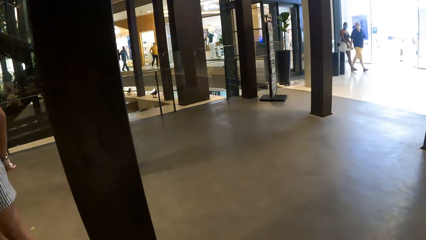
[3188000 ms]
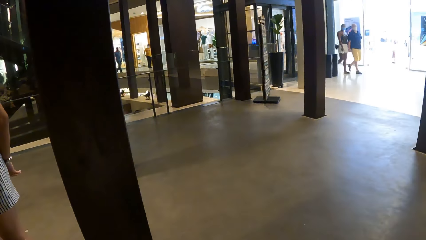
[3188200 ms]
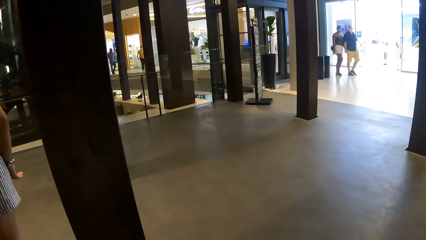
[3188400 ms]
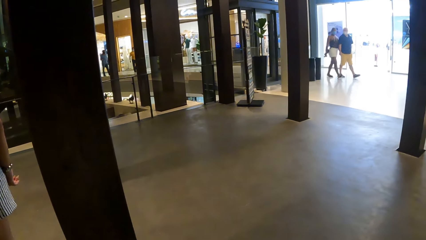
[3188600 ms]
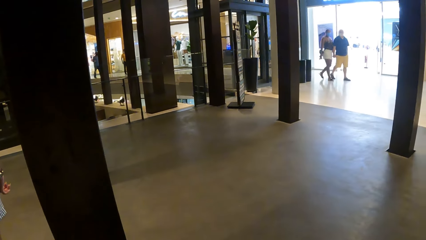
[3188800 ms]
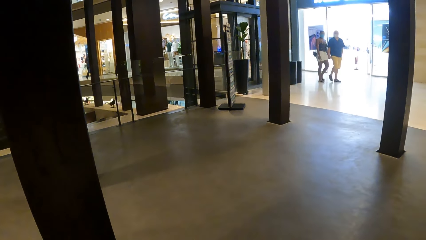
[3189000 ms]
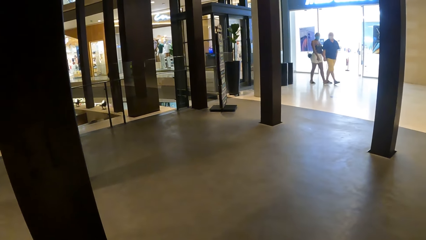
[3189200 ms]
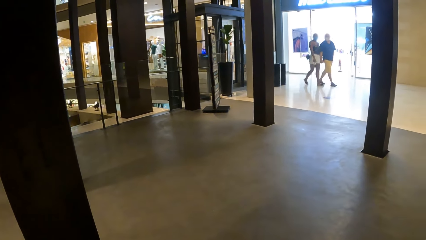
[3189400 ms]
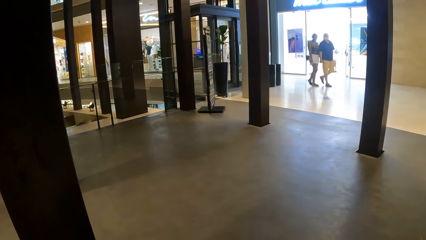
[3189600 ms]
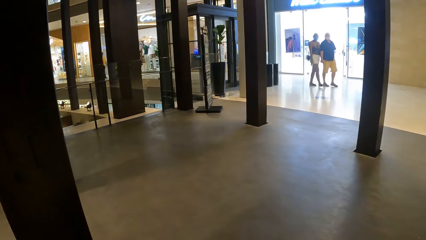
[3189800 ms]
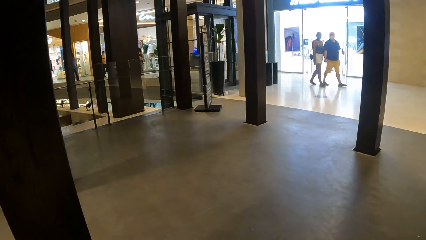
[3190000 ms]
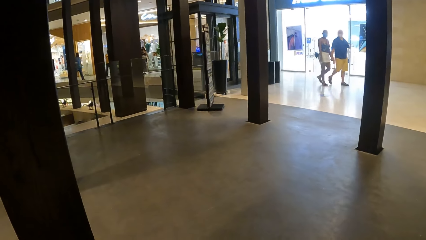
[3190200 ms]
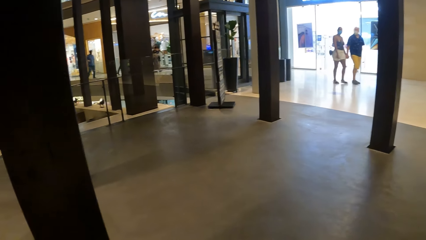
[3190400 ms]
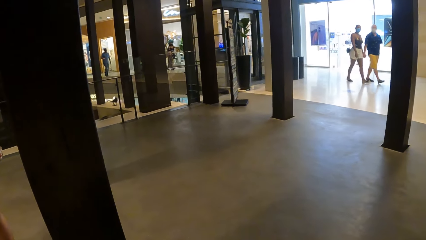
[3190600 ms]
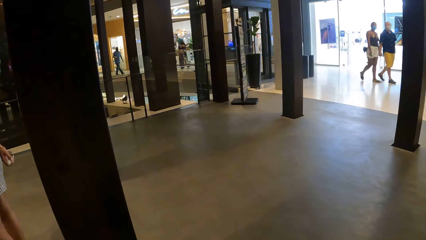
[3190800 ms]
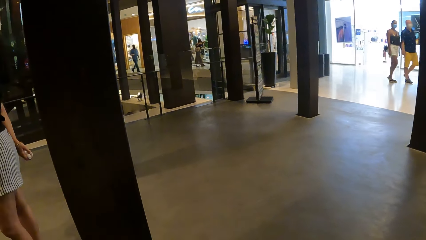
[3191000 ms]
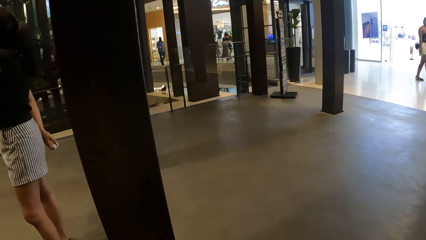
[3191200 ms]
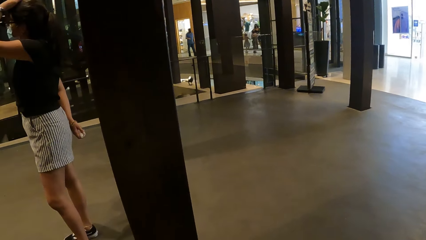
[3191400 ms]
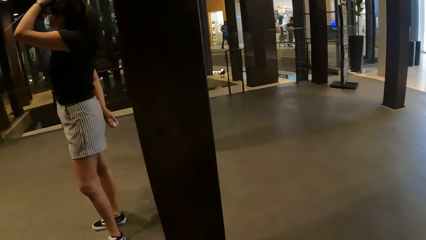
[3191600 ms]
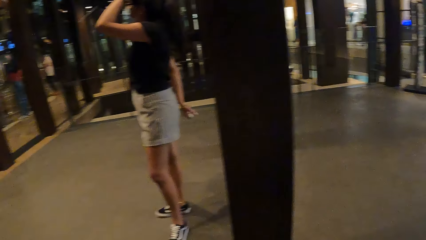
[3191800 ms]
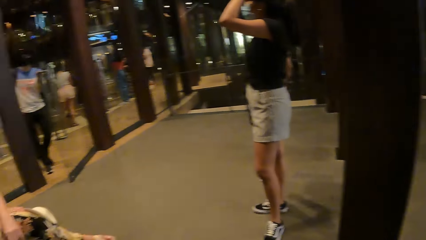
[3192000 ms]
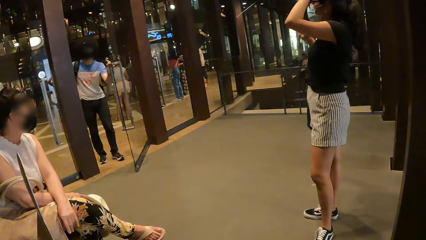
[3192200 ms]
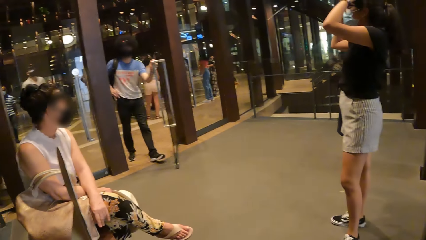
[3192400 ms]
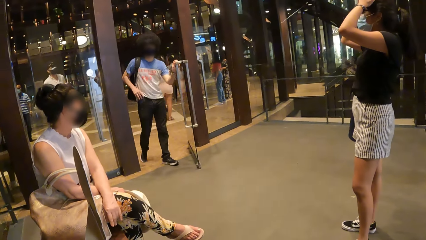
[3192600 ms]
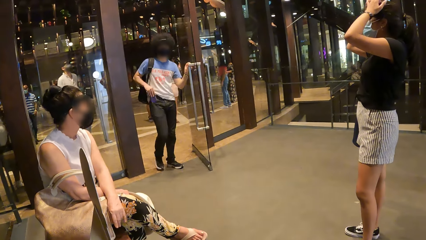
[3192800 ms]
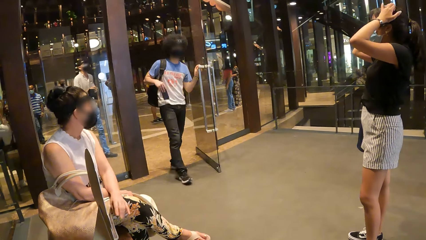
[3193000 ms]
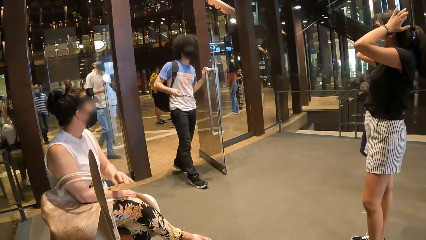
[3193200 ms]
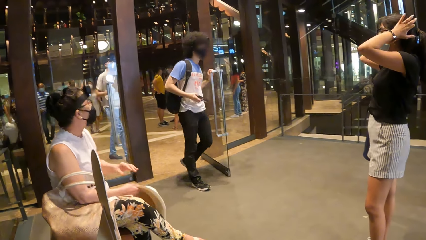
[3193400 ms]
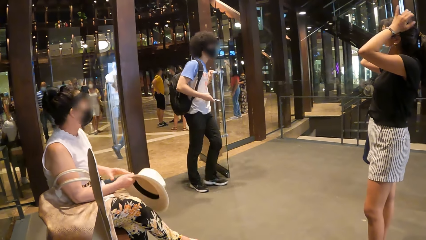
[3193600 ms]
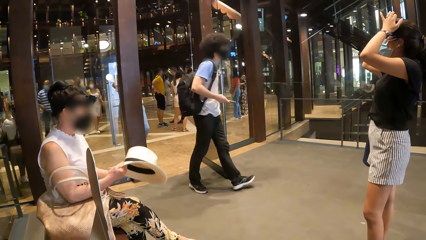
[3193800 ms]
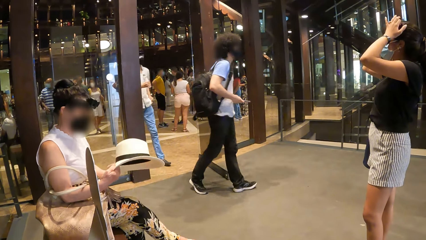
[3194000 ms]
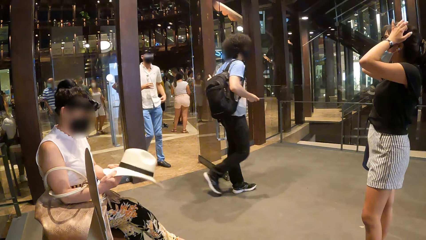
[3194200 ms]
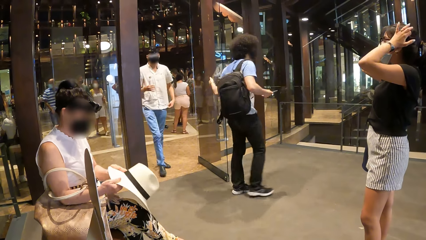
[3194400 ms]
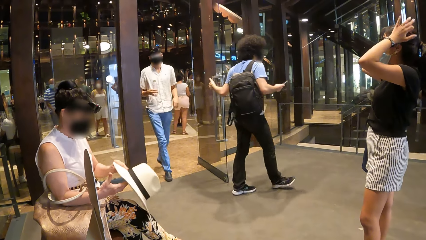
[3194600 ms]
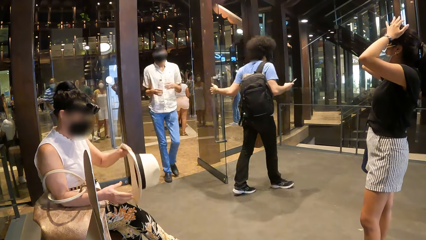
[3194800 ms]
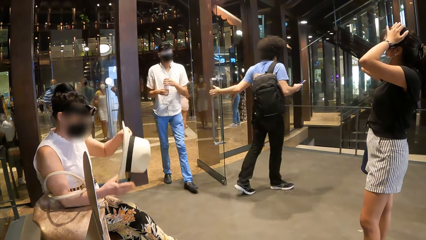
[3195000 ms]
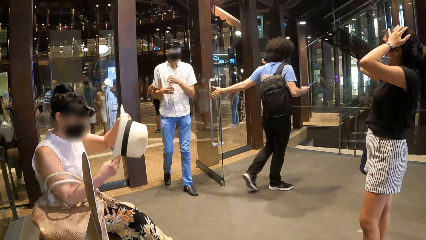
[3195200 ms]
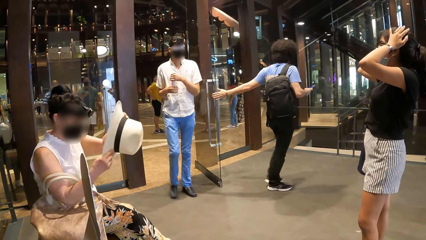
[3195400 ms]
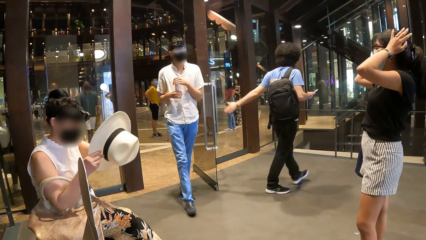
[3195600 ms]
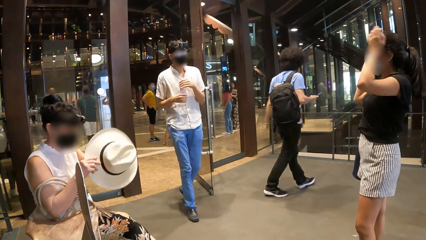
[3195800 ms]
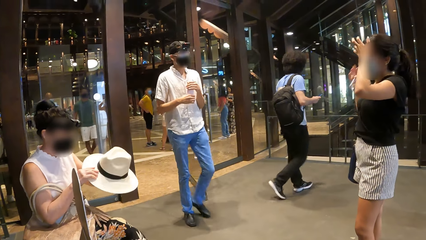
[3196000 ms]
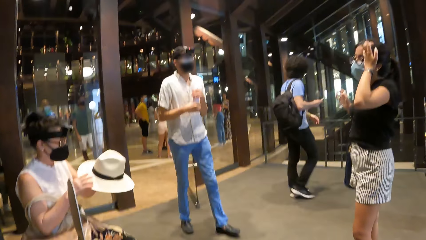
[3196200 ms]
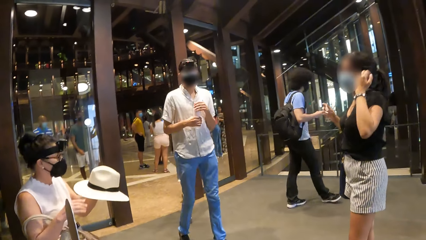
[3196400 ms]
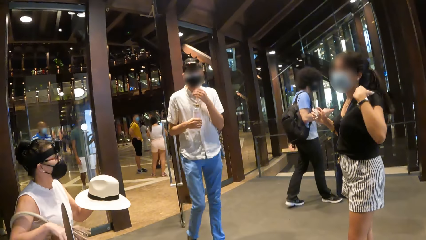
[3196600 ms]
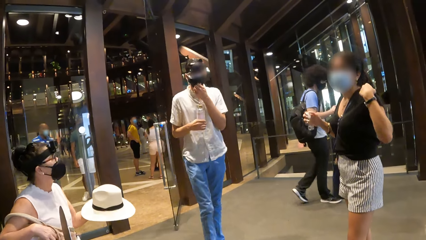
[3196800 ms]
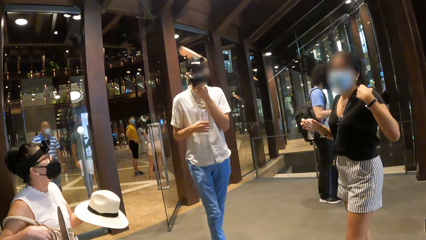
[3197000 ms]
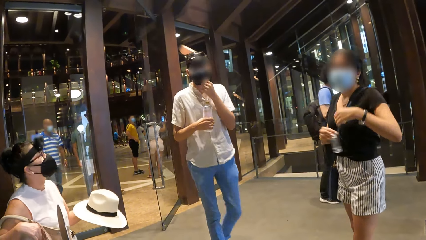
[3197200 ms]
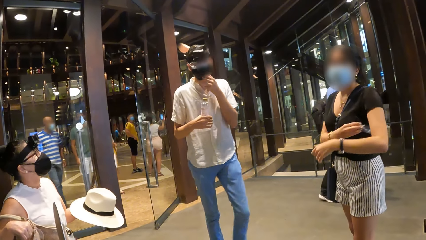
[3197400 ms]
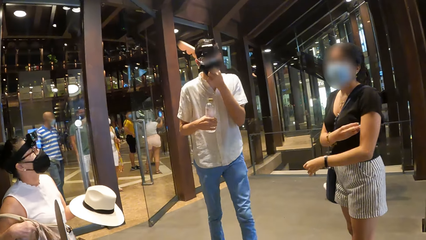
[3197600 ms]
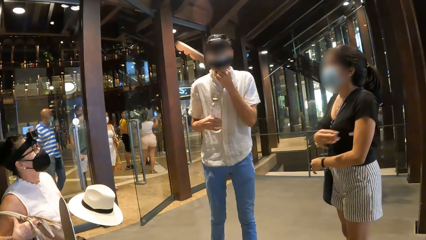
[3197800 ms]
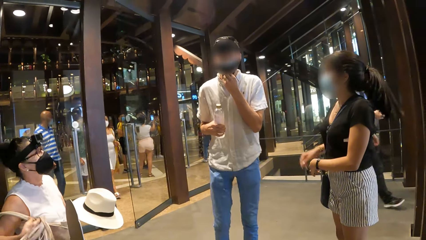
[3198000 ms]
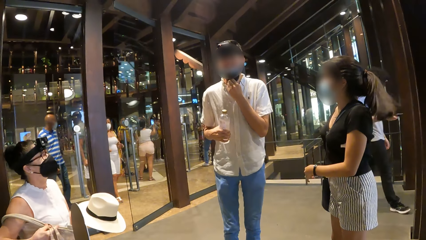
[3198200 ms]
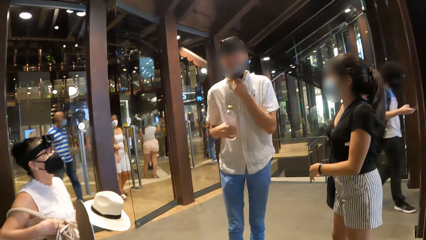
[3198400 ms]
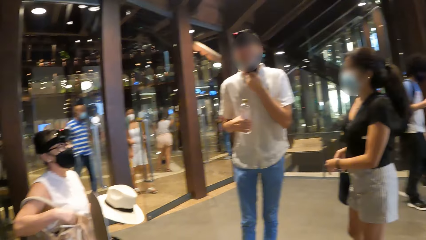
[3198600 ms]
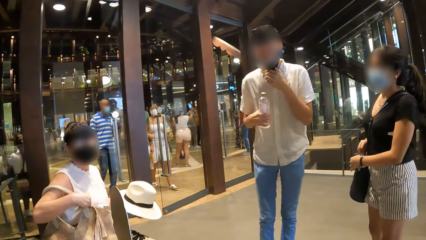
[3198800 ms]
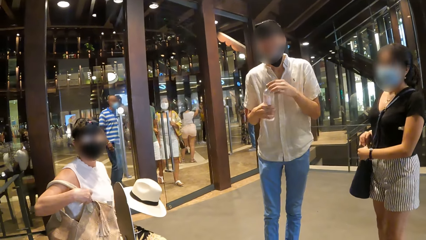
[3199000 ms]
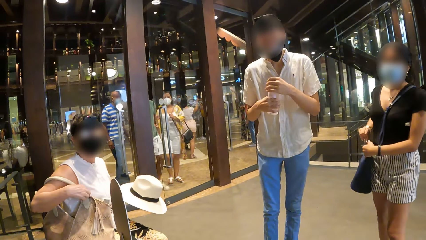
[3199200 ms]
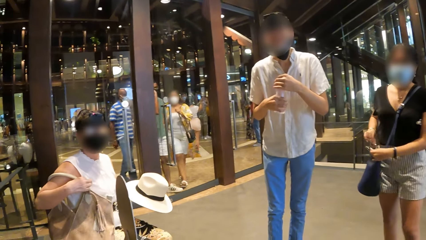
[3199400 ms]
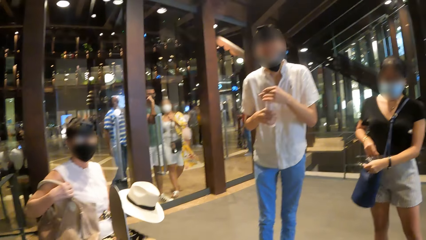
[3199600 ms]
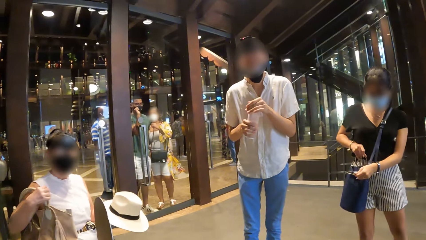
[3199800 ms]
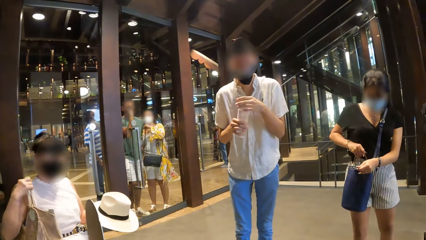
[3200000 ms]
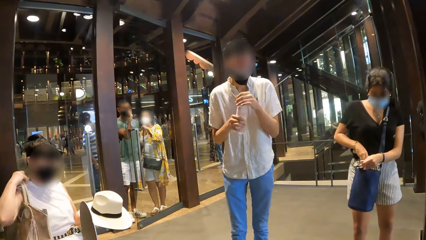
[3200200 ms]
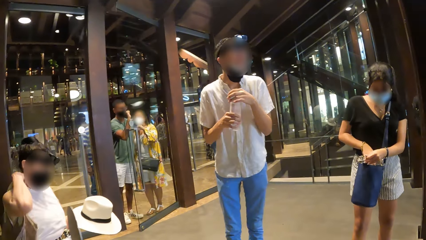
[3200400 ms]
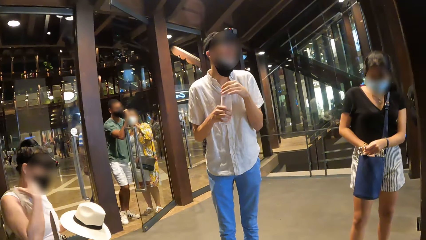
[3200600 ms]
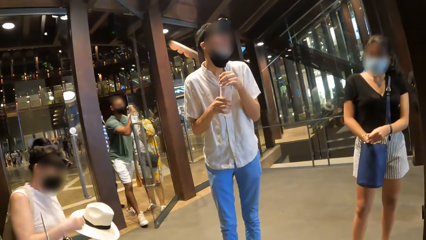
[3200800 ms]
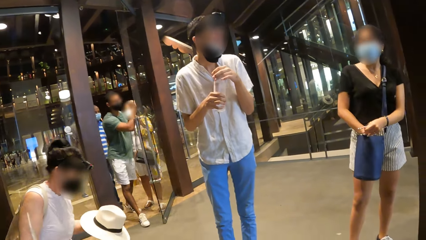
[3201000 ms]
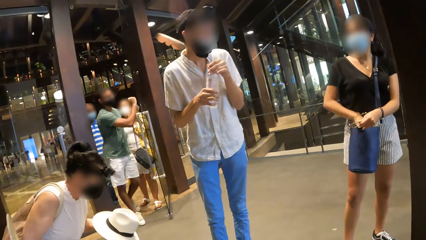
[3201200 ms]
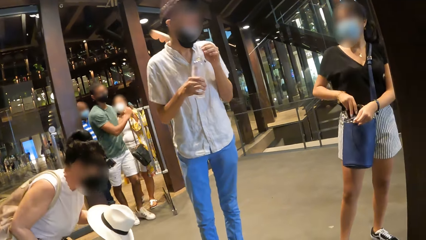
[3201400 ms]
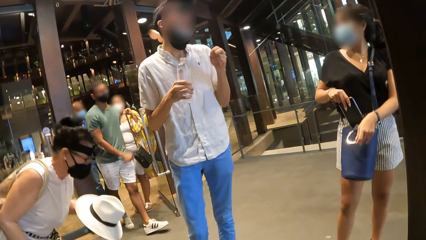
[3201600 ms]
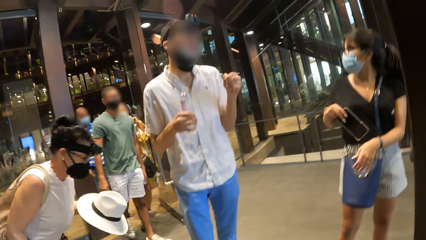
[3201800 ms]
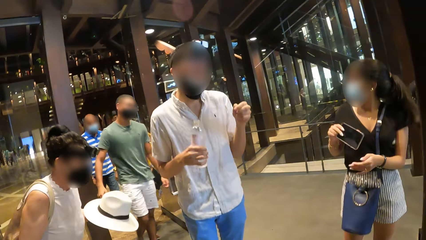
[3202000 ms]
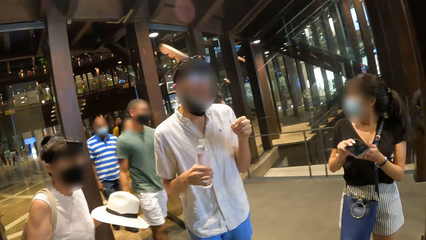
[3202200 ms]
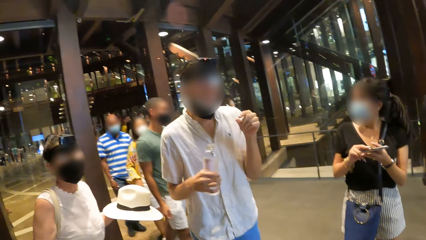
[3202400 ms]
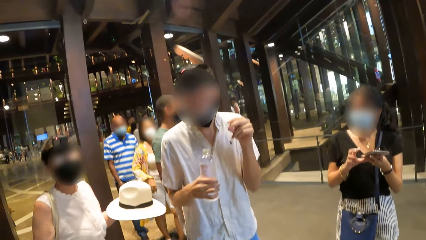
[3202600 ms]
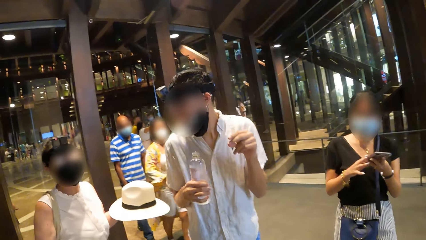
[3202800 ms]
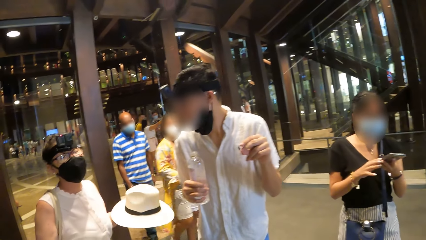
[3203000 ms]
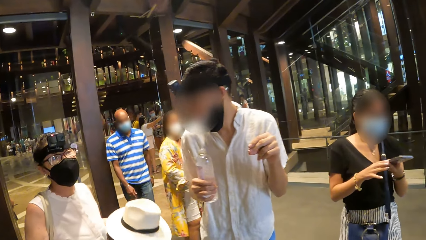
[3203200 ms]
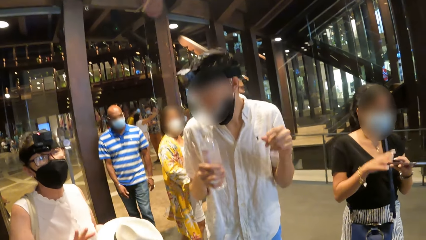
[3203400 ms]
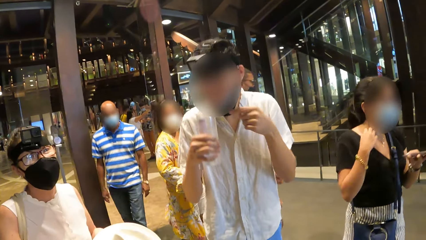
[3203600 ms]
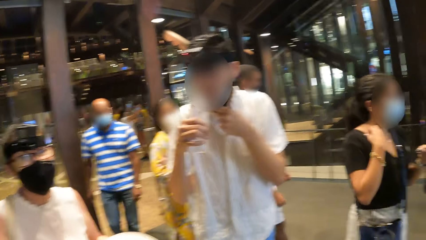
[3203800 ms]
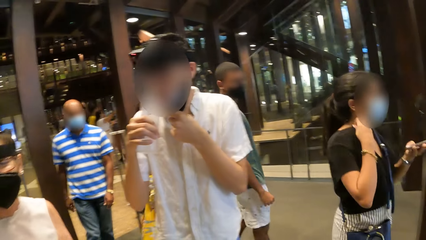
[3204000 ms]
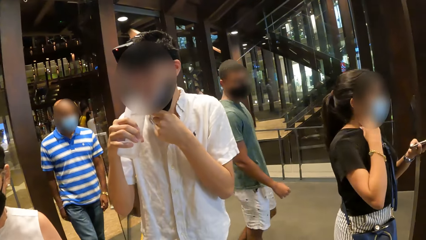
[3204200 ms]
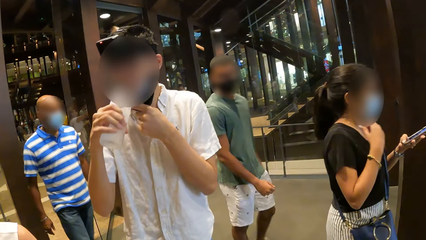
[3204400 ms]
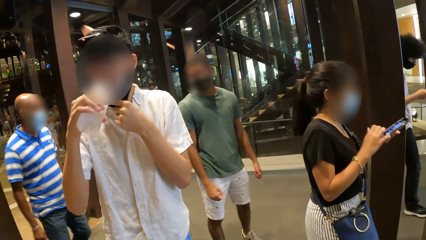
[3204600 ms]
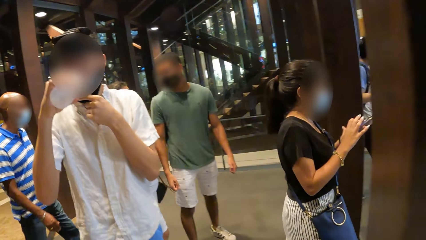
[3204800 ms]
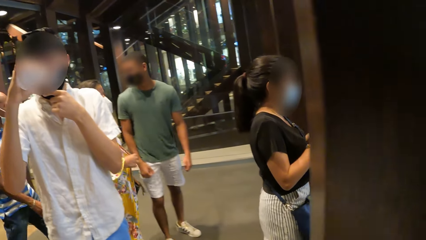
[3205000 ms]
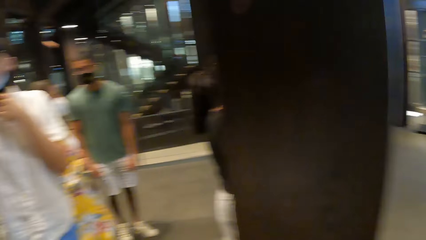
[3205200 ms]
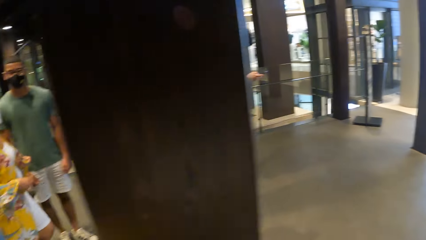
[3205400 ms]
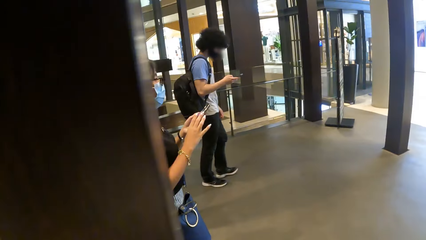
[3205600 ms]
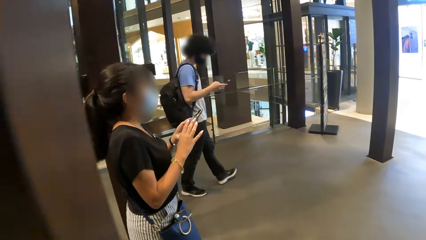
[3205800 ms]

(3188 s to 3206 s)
A woman touches her hair. A man opens the mall door and picks up a phone. Another woman holds a hat. The first man uses the phone. Another man walks into the mall. The other man converses with the camera wearer. The other woman converses with the camera wearer. The other man opens a bottle of water. The first woman picks up a phone from the bag and uses the phone. The other man drinks the bottled water.
